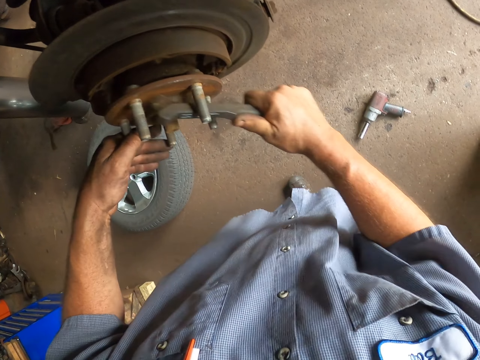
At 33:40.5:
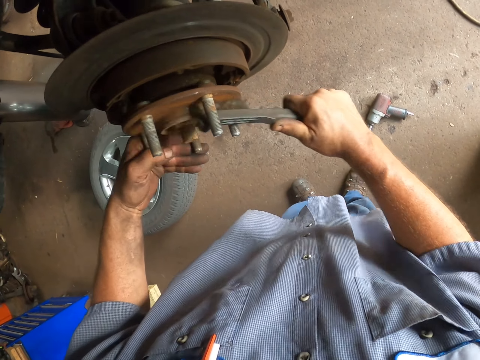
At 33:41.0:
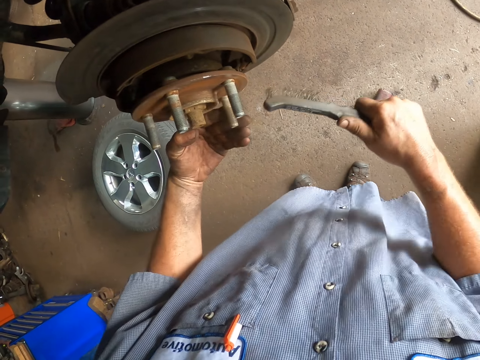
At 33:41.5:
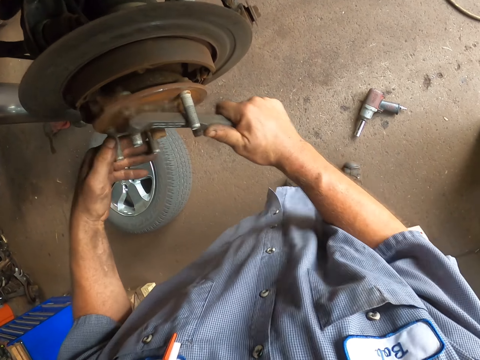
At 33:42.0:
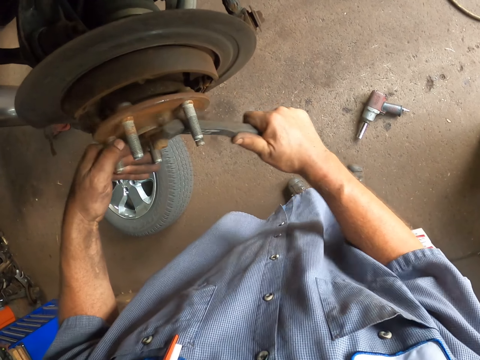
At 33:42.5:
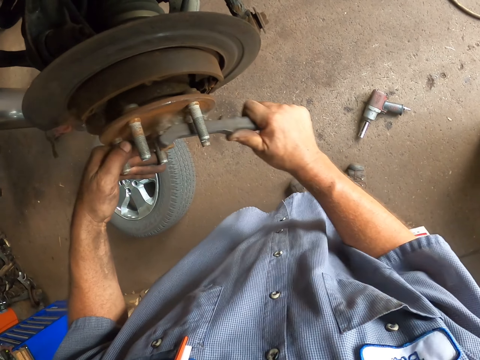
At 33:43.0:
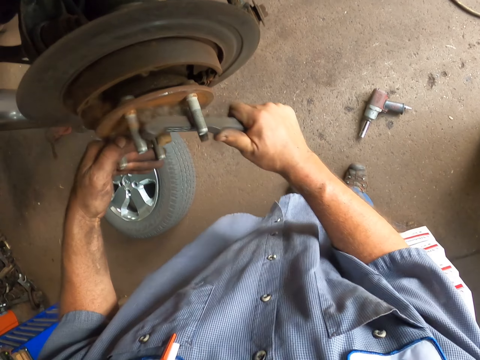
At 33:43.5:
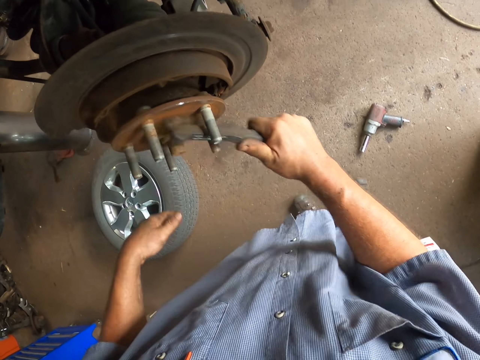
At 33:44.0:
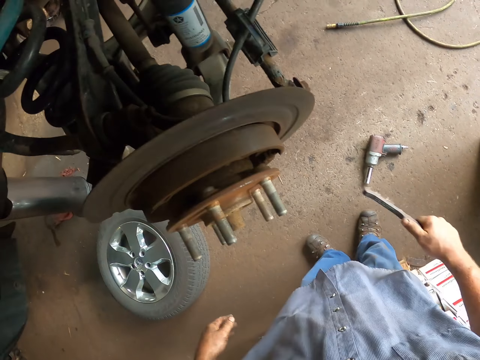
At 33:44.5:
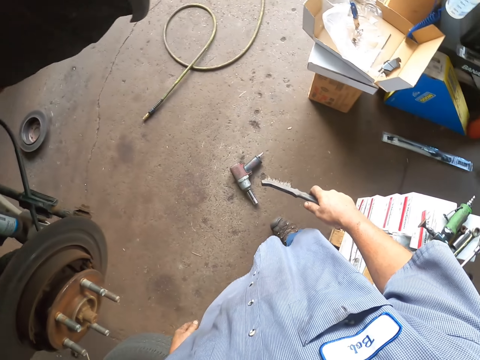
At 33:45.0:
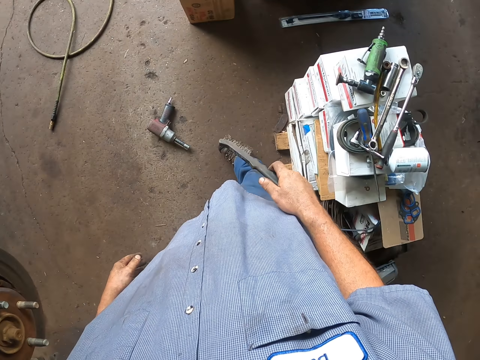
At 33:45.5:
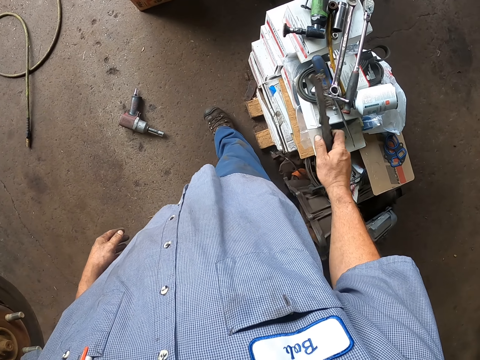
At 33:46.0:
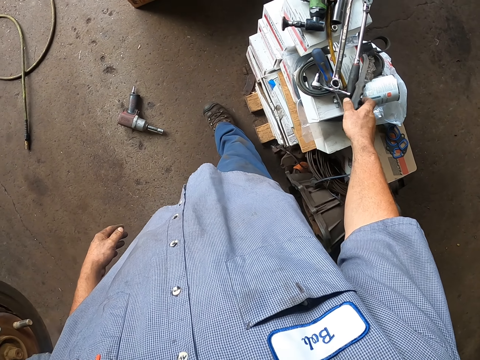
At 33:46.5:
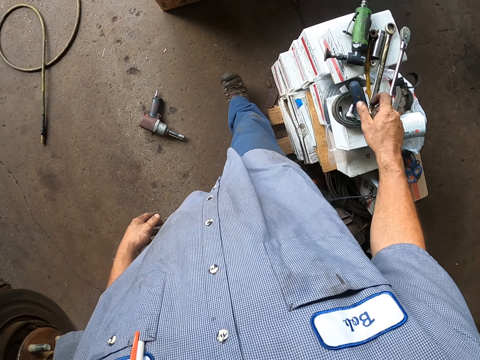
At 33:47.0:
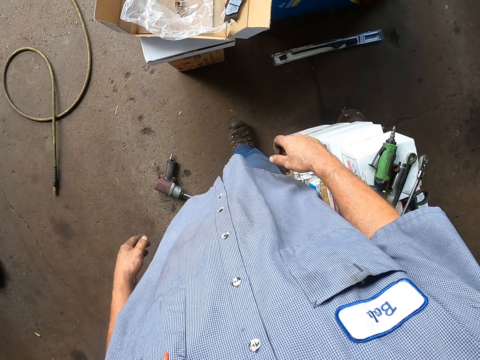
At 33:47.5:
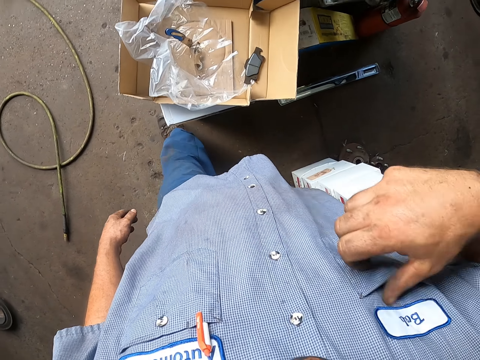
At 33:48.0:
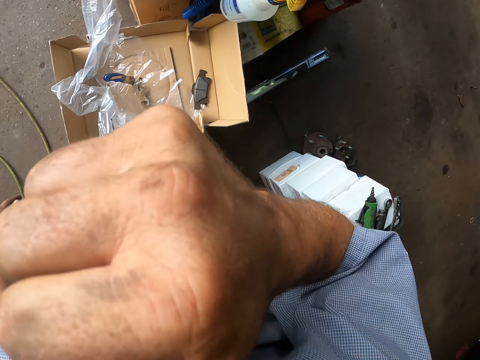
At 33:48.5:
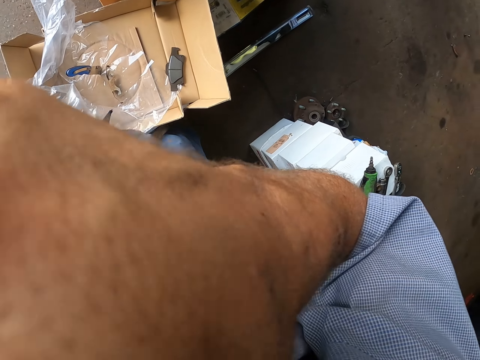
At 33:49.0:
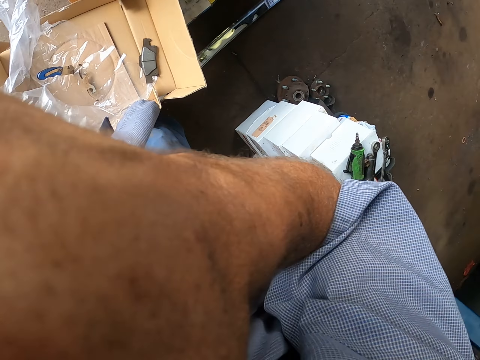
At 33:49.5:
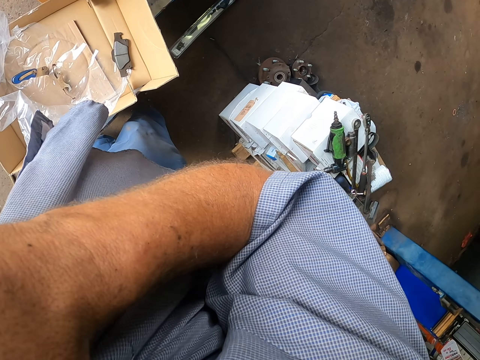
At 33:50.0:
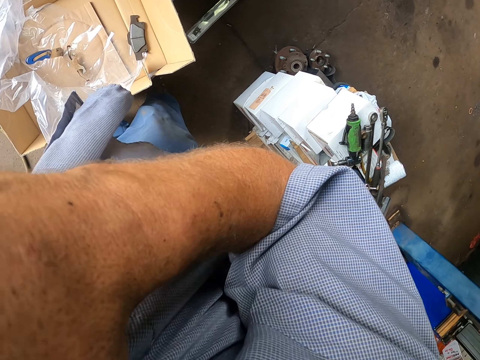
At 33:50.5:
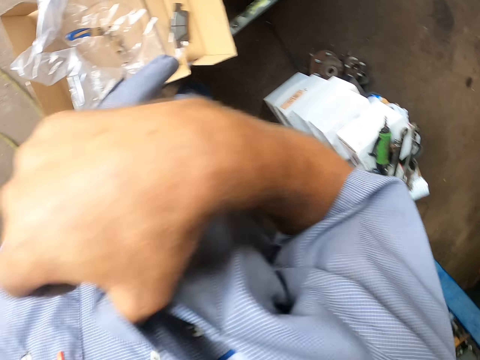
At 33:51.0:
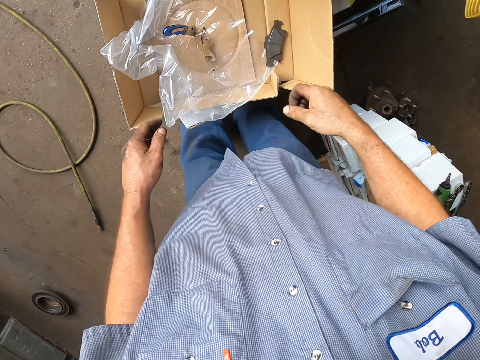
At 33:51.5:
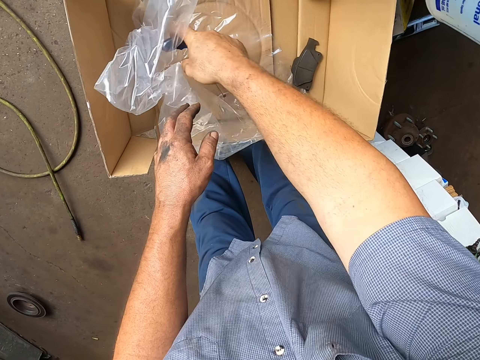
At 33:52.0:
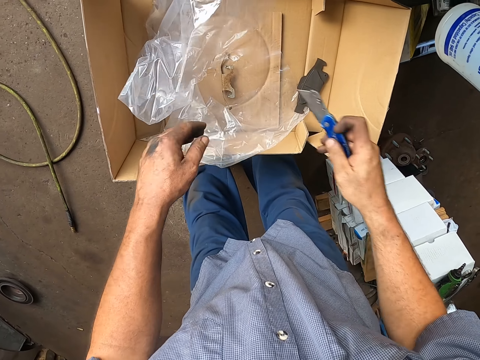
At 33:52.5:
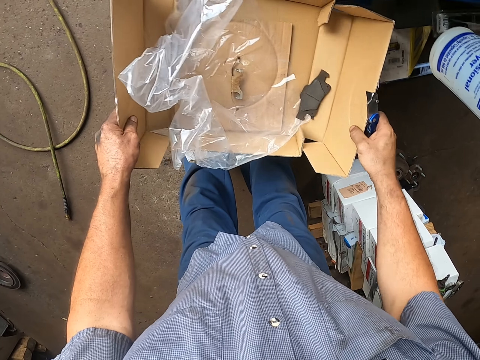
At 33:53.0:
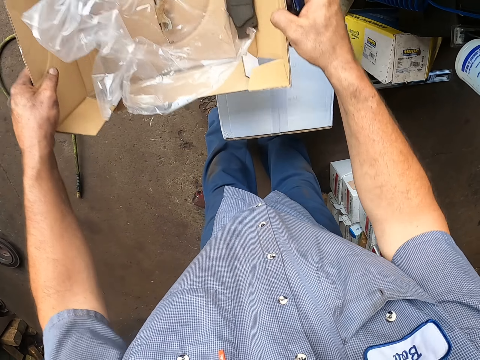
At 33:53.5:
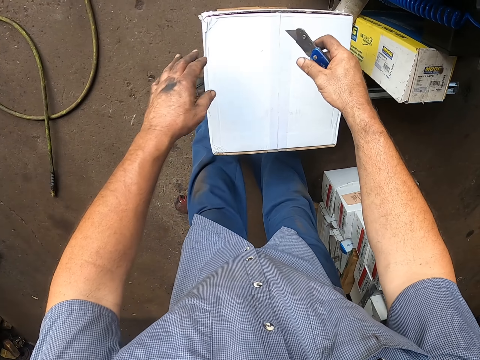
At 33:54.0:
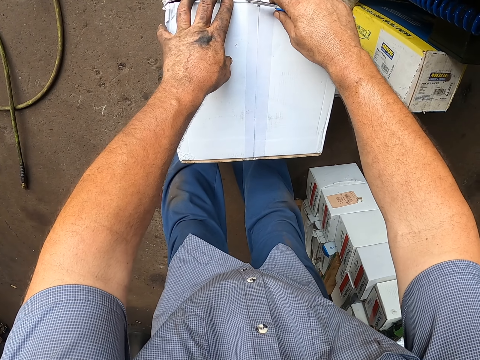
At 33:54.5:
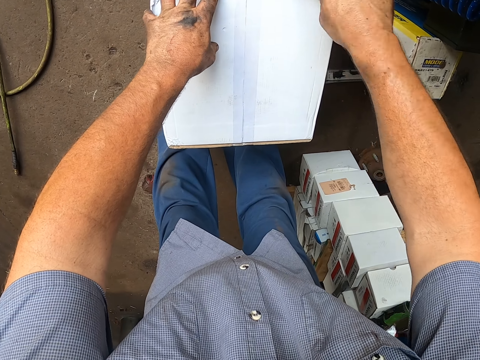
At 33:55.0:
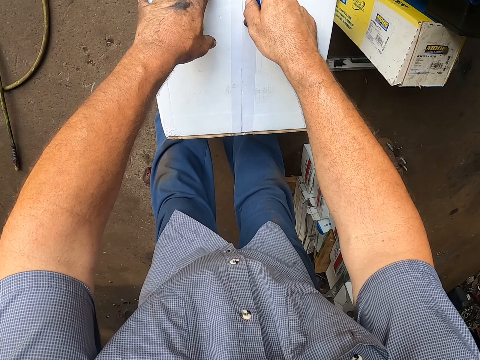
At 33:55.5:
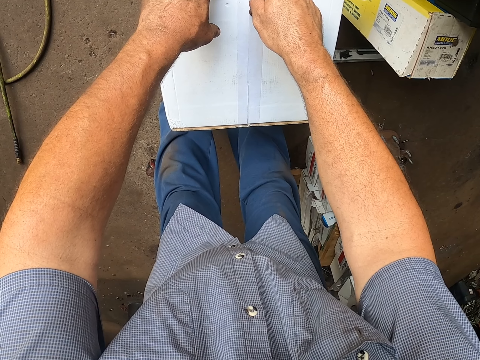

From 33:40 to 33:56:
The camera wearer cleans the wheel hub with the brush and rotates the wheel hub with the hand. He looks around. He puts the brush on the box. He walks in the garage. He touches the cloth and lifts the hand up. He wipes his face. He picks the pocket knife from the box. He picks the box from the box. He throws the box on the floor. He moves the box. He cuts the seal tape on the box with the pocket knife.

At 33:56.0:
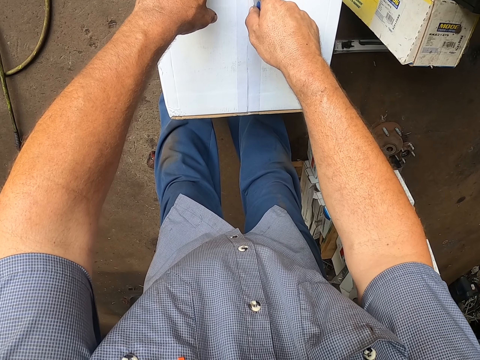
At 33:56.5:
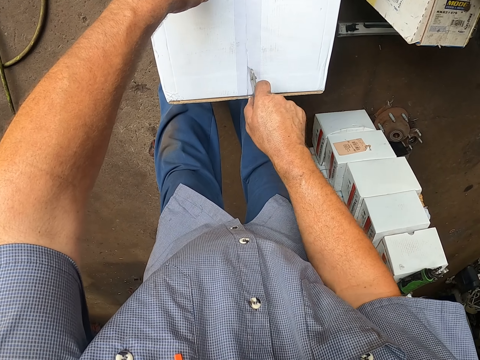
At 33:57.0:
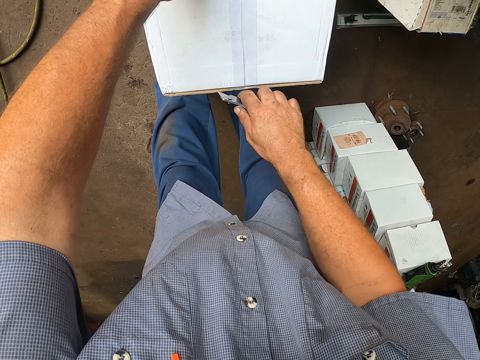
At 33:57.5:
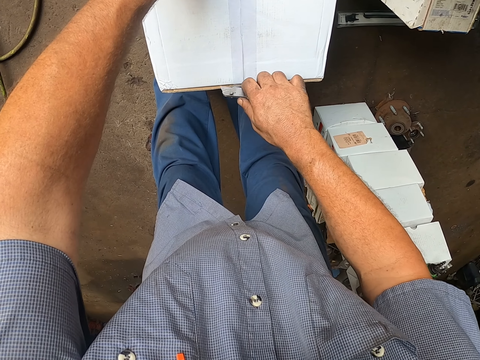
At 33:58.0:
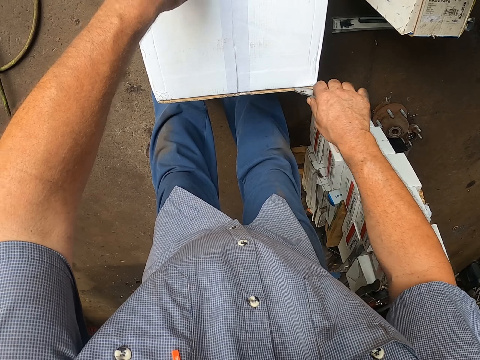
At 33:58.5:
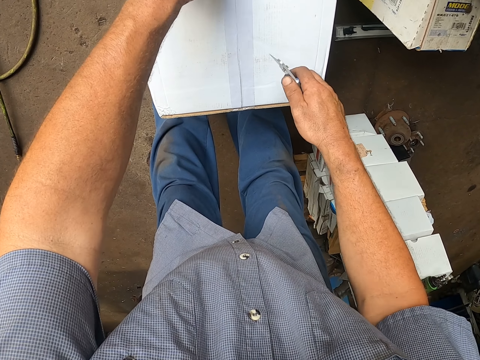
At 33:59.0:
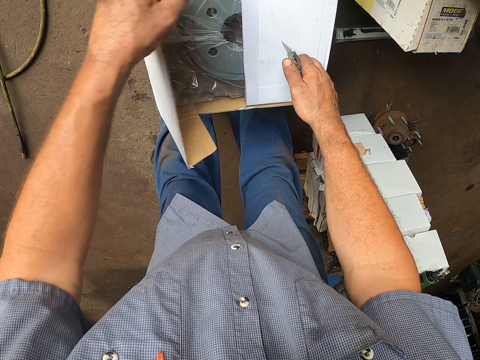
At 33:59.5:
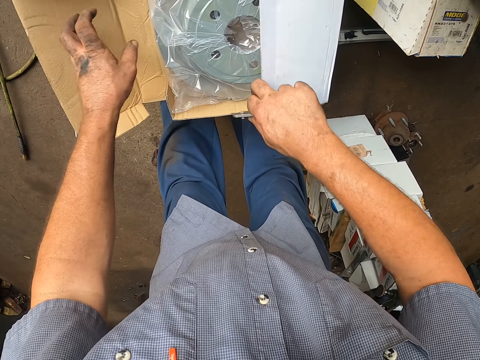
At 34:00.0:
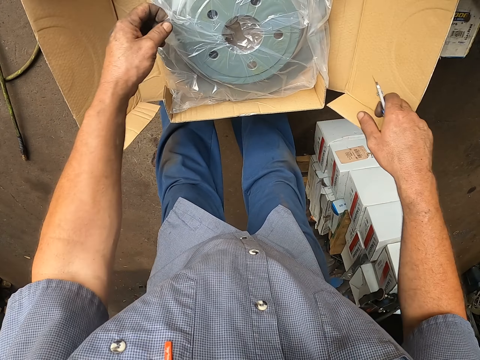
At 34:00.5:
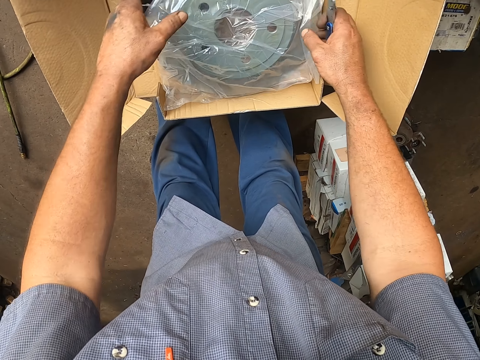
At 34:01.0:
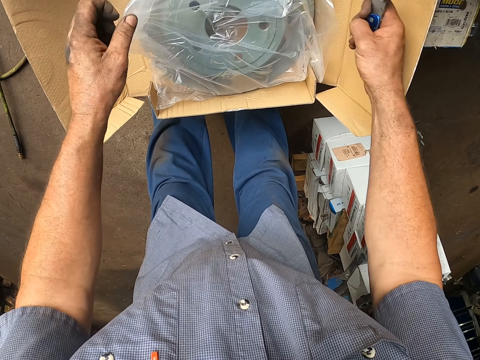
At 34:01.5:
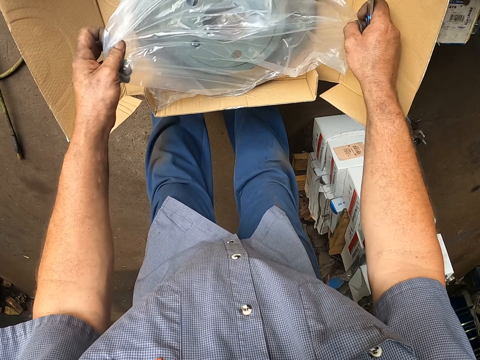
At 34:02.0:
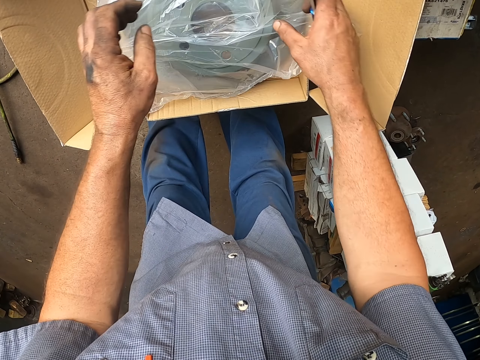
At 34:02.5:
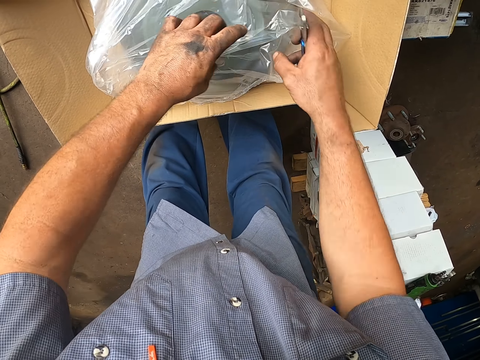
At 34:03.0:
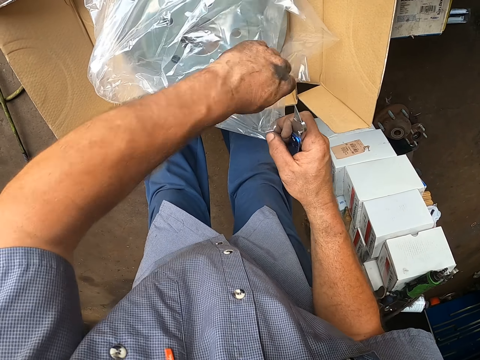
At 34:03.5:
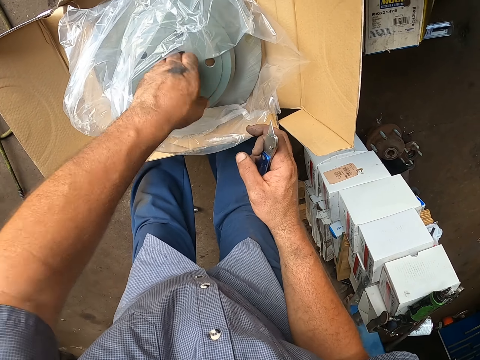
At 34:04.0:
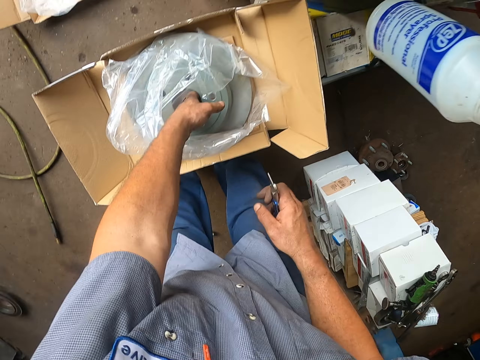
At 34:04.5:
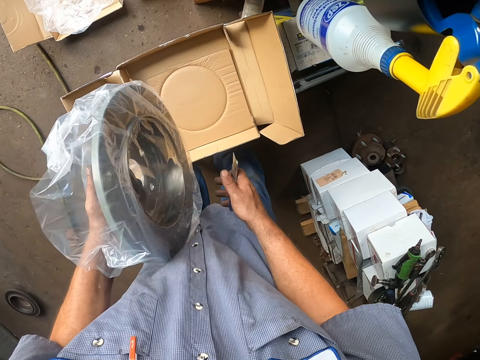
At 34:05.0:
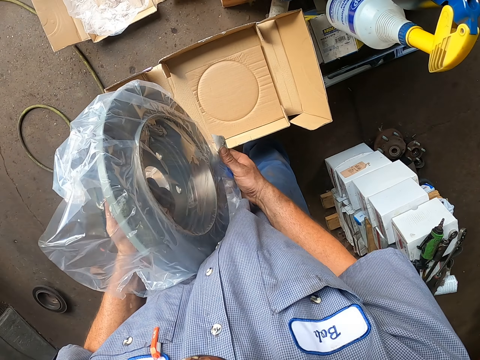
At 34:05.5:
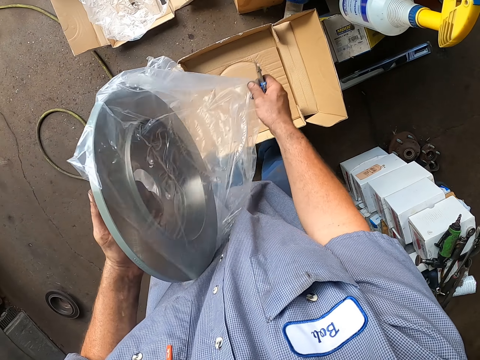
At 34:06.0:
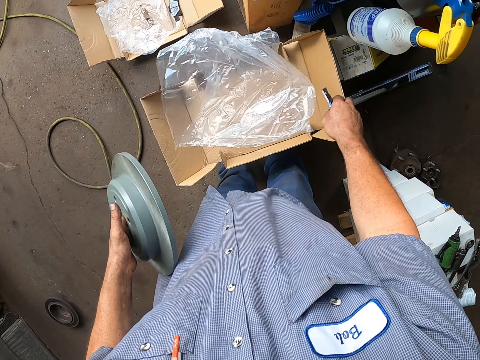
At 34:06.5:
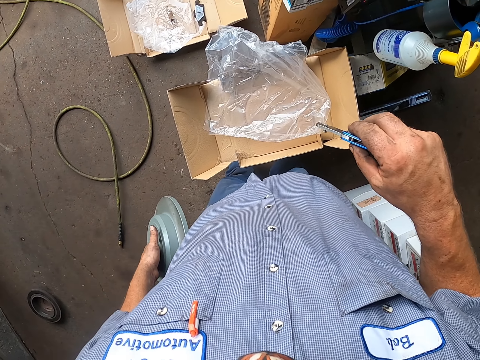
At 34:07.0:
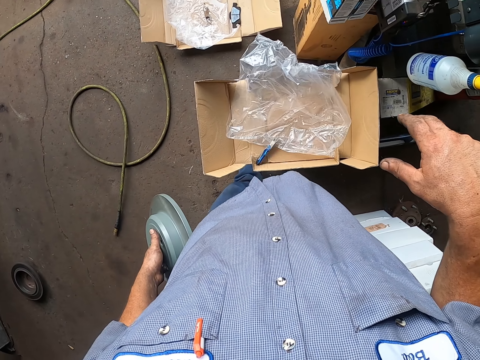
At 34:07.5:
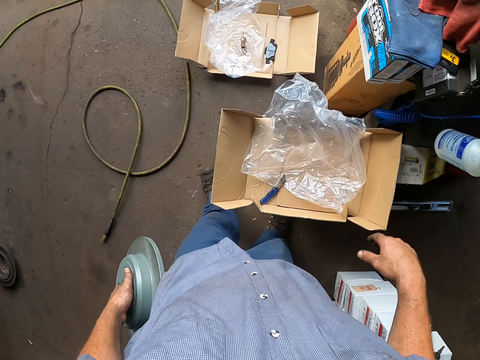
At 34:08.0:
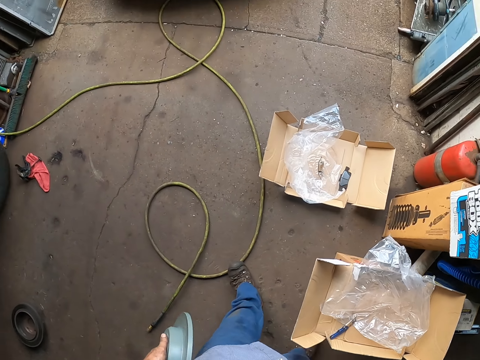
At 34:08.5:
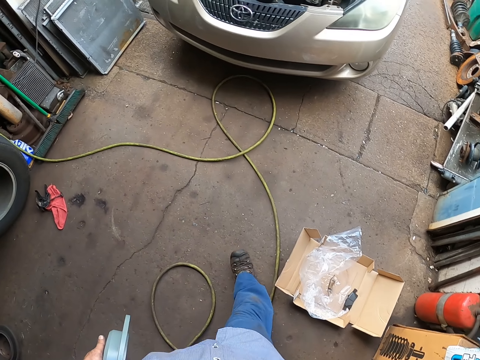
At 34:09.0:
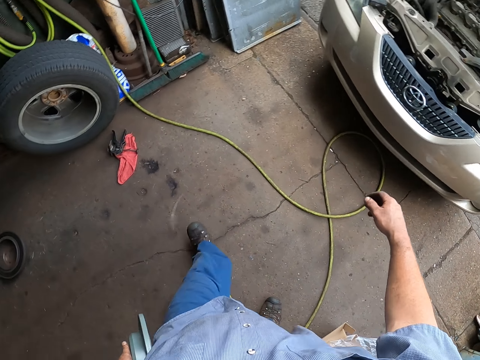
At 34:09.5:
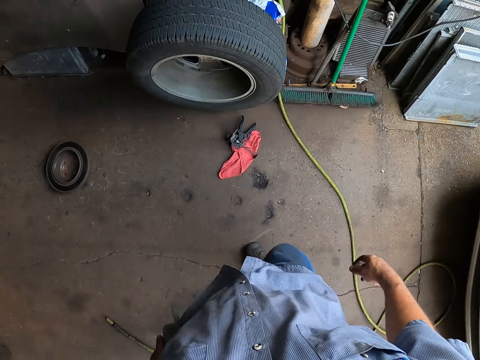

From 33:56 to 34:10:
The camera wearer opens the box and unfolds the plastic bag in the box. They open the paper. They pick the brake disc from the box. They remove the plastic bag from the brake disc. They throw the plastic bag in the box and throw the pocket knife in the box. They look around. They walk in the garage.
